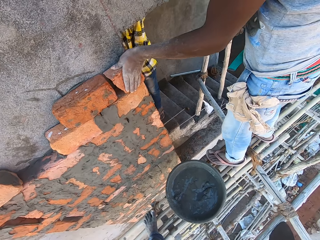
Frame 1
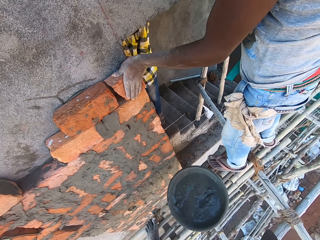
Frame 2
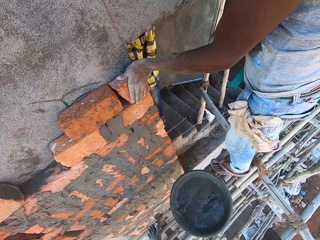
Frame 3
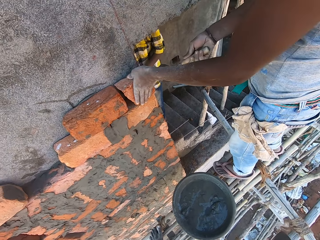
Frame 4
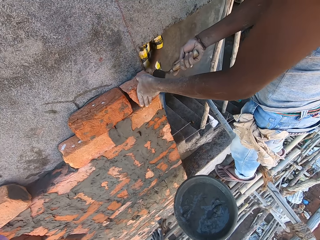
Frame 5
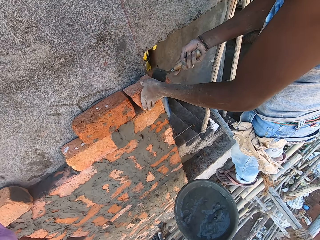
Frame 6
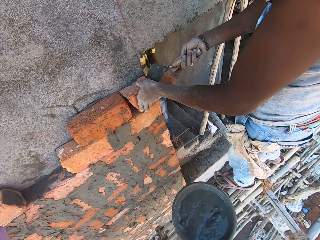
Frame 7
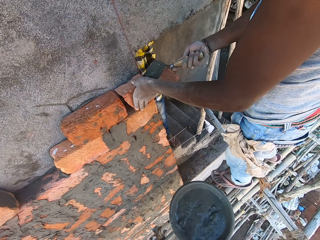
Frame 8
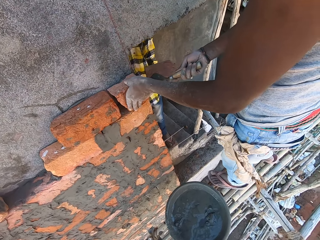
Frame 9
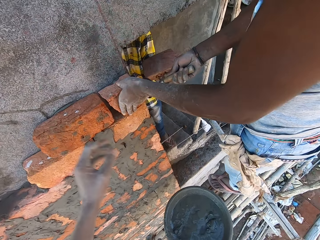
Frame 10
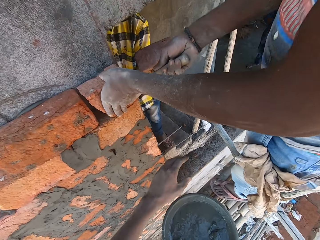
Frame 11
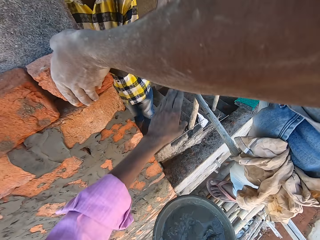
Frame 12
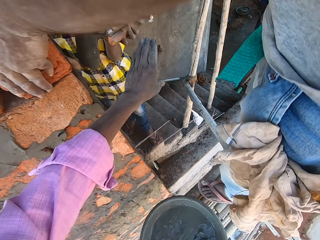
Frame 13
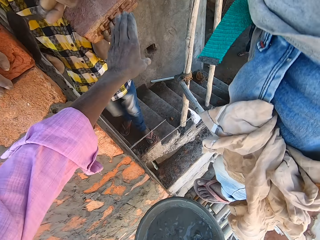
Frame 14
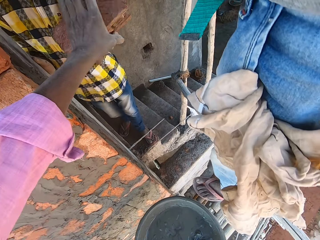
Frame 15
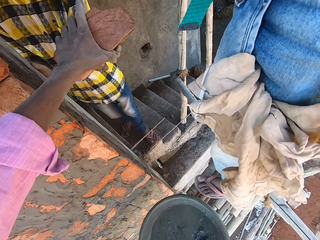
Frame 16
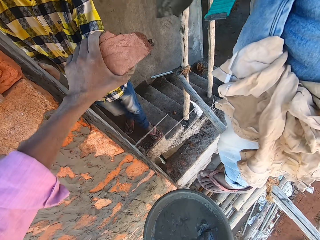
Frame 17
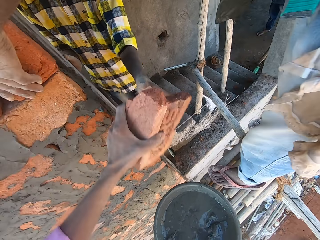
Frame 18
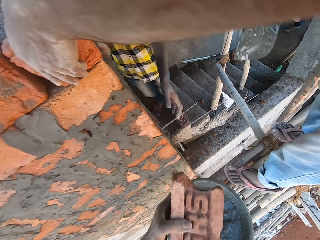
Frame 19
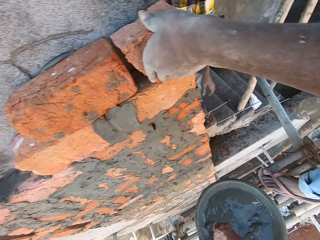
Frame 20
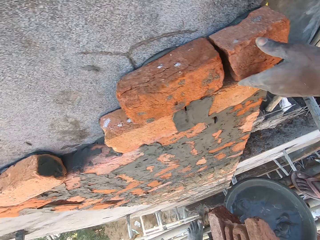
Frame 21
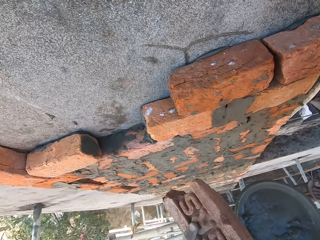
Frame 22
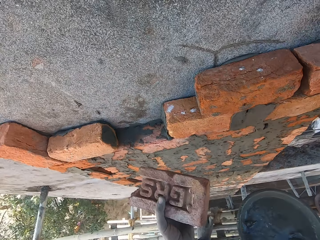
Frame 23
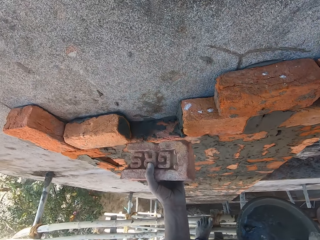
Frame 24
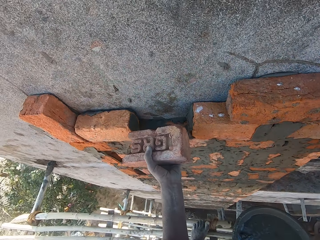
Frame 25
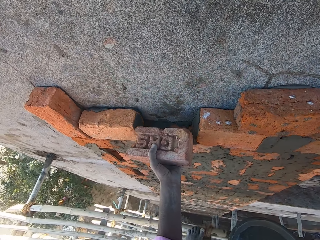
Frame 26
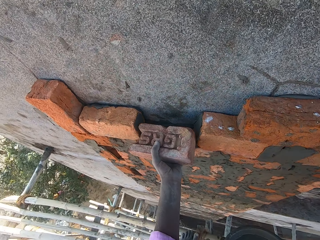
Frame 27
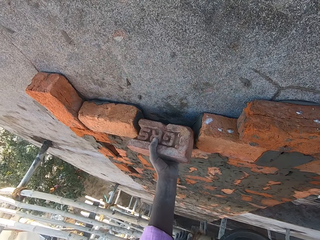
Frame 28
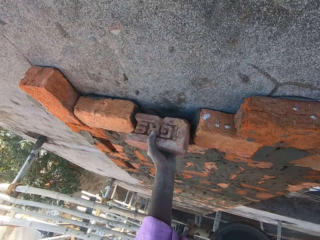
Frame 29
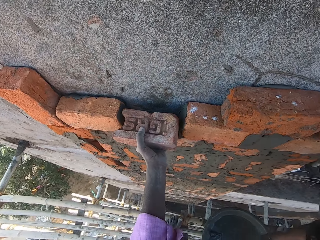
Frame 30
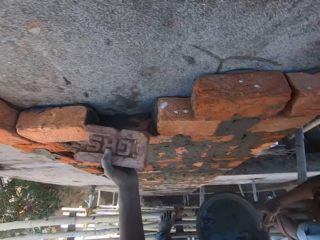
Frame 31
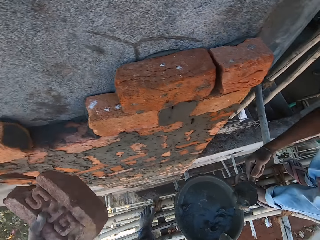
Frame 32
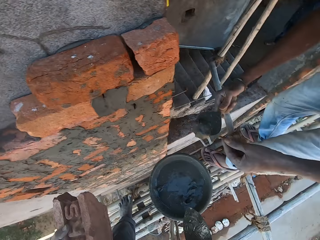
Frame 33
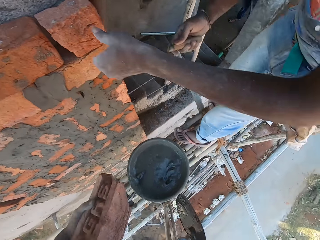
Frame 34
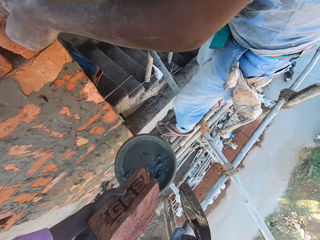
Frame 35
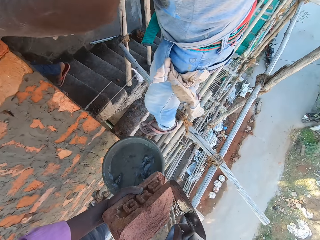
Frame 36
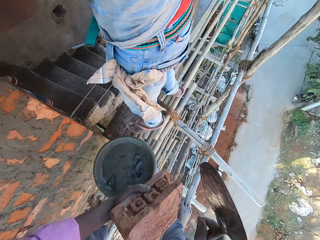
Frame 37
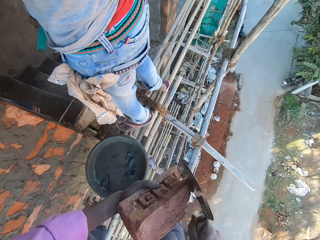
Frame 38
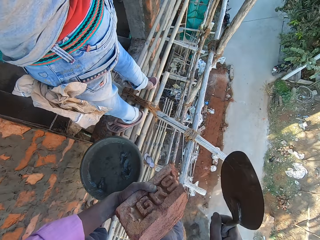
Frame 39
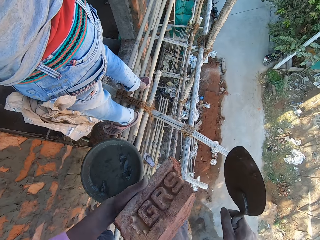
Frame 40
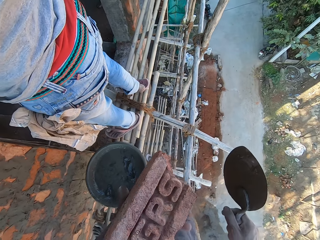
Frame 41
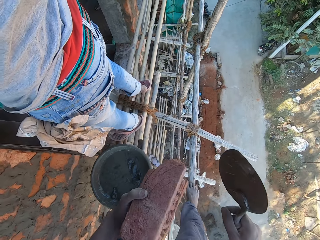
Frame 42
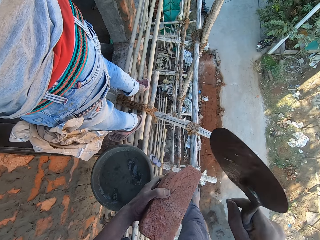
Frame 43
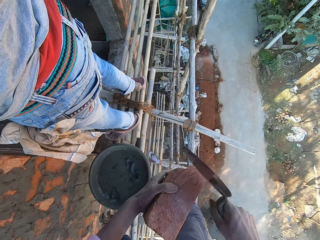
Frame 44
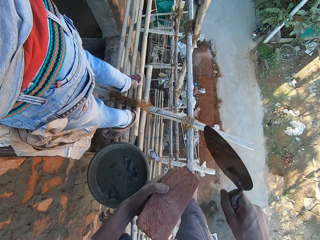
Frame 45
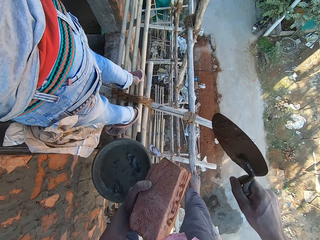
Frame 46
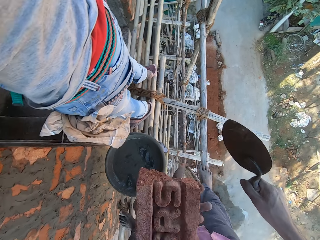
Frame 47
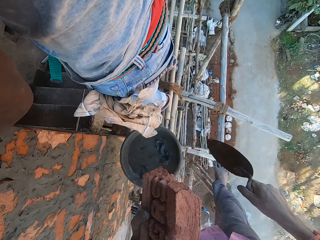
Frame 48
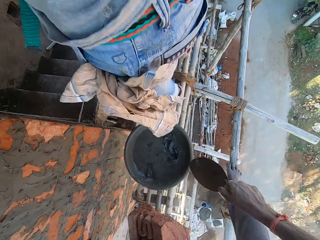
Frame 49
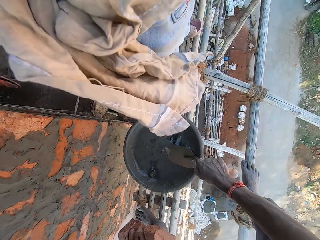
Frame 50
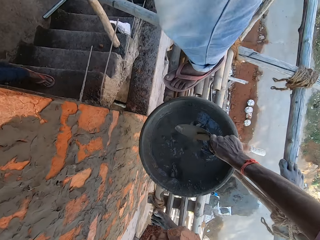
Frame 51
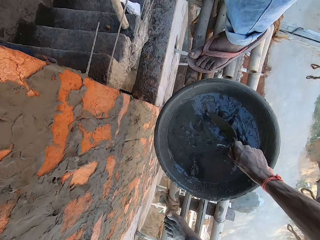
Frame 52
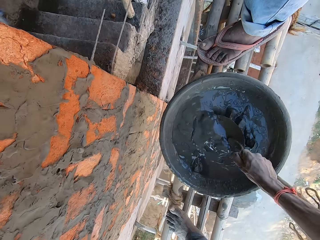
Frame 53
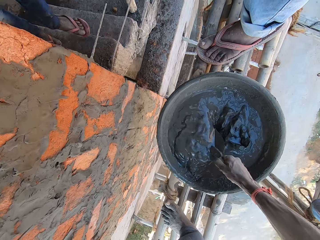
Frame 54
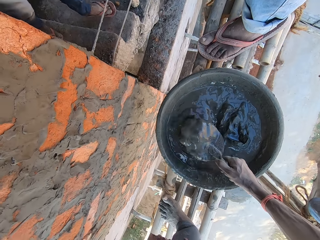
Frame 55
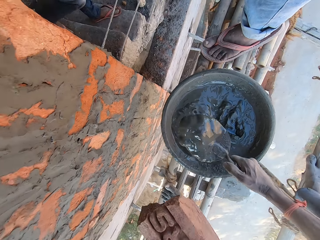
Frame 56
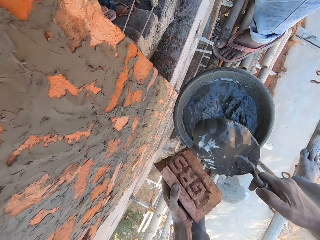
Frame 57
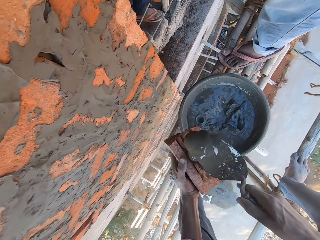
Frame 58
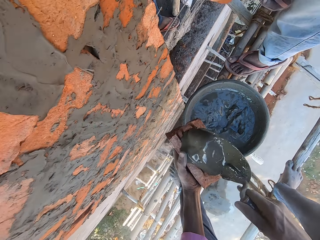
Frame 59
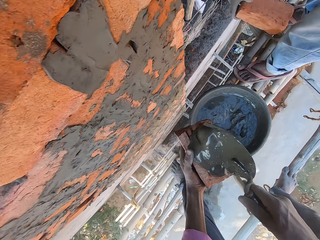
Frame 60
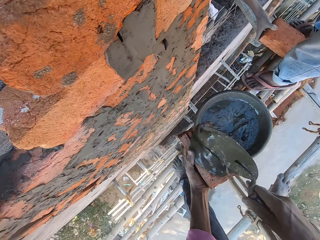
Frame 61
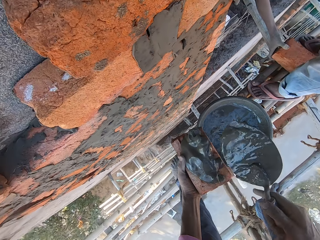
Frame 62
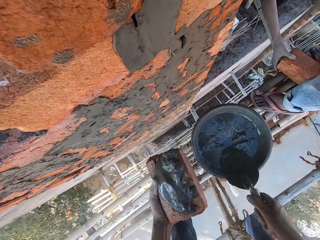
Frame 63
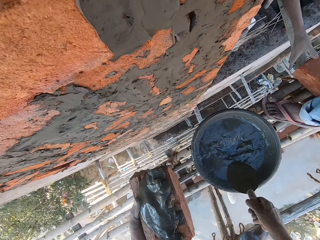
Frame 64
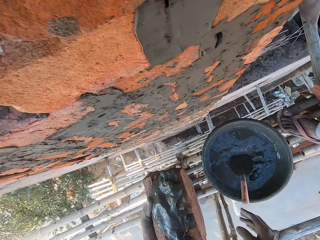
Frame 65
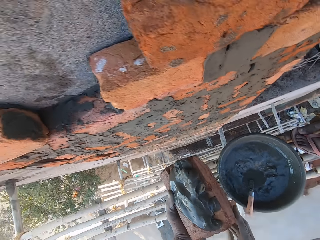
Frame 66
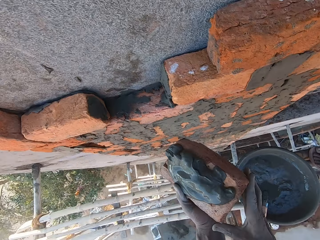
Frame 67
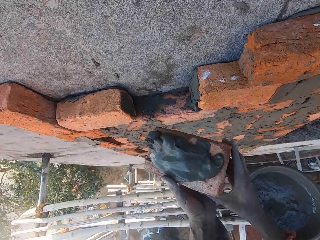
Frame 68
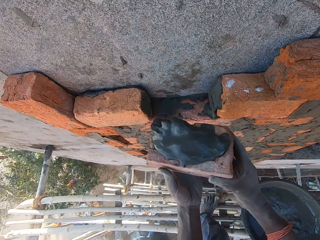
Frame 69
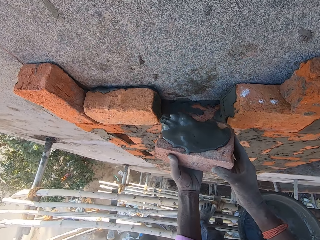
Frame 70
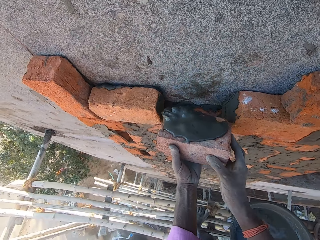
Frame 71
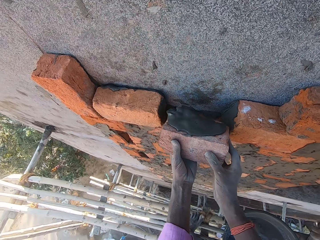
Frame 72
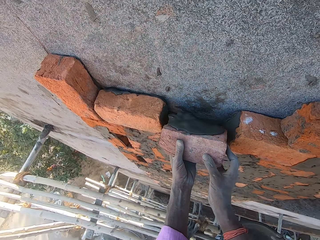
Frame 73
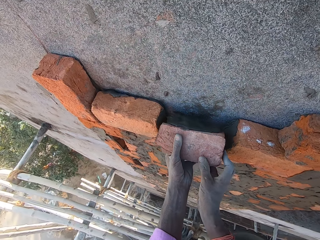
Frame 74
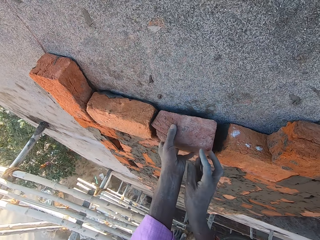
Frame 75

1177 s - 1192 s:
The man plasters the brick on the wall with mixed cement with the trowel in his right hand. The camera wearer stretches his hand. Another man passes a brick to the camera wearer with his left hand. The camera wearer collects the brick from the other man with his left hand. He places the brick towards the wall. He hits the brick in his left hand with the trowel in his right hand. He holds the brick. He scoops some mixed cement from the head pan on the bamboo woods with the trowel in his right hand. He pours the mixed cement on the brick in his left hand with the trowel in his right hand. The other man puts a brick on the bamboo woods with his right hand. The camera wearer drops the trowel in the head pan on the bamboo woods with his right hand. He holds the brick with both hands. He plasters the brick on the wall with both hands.

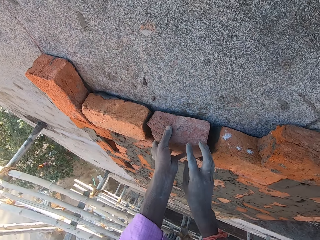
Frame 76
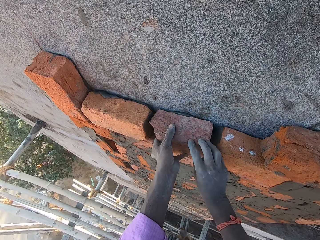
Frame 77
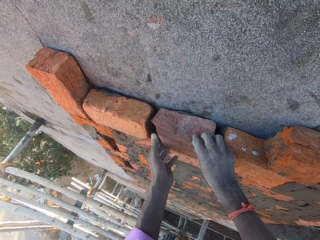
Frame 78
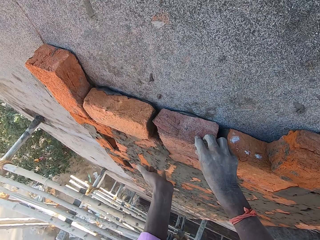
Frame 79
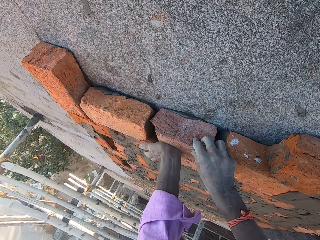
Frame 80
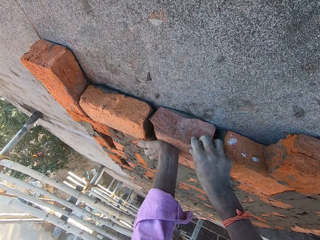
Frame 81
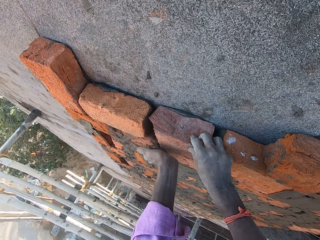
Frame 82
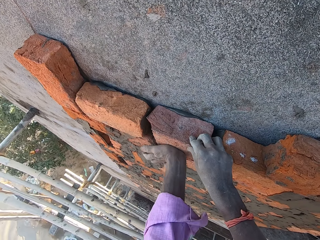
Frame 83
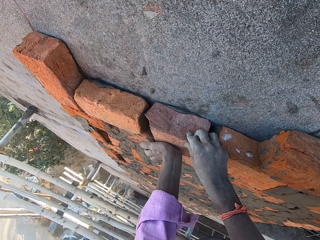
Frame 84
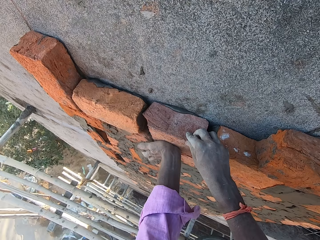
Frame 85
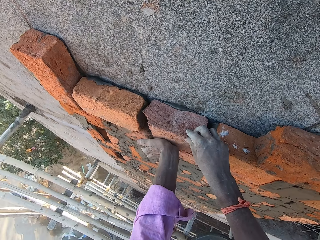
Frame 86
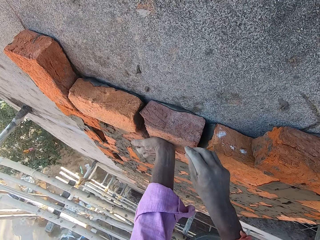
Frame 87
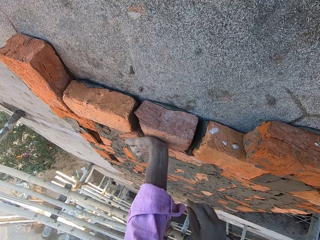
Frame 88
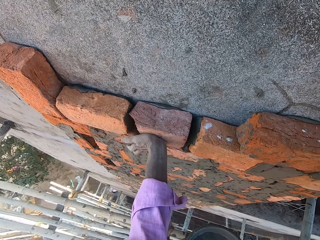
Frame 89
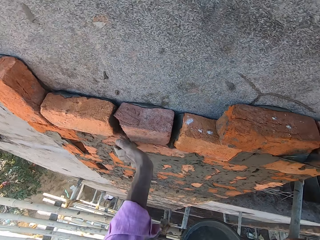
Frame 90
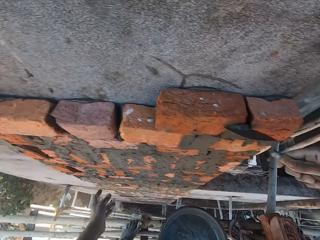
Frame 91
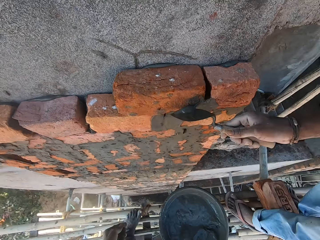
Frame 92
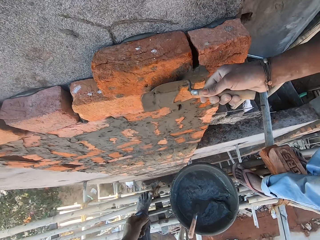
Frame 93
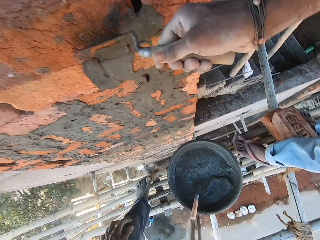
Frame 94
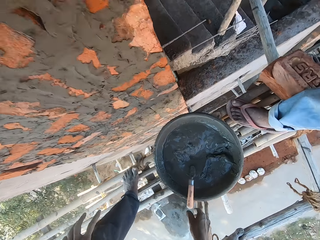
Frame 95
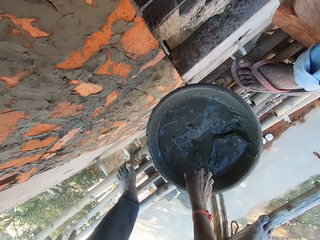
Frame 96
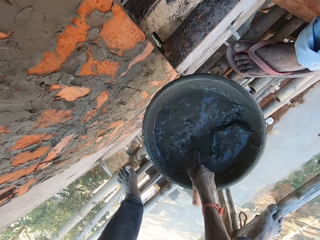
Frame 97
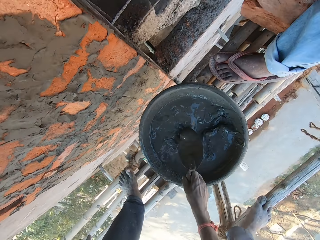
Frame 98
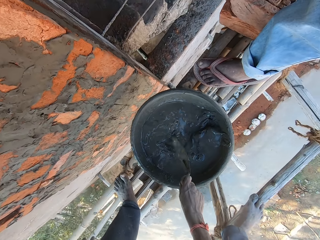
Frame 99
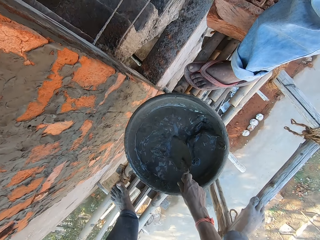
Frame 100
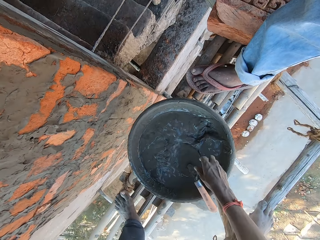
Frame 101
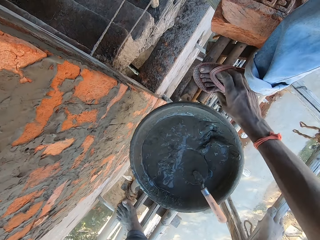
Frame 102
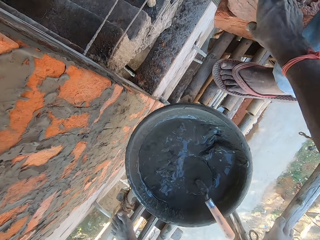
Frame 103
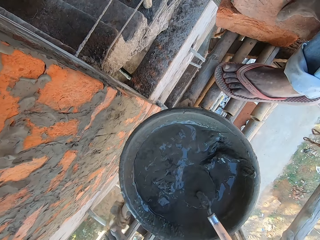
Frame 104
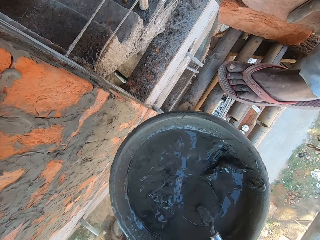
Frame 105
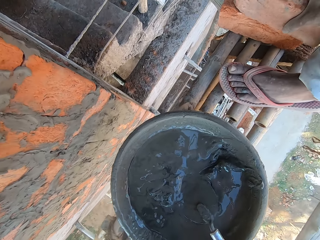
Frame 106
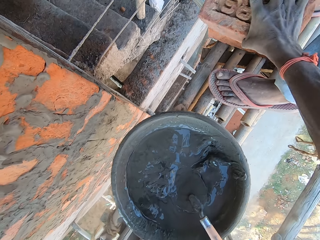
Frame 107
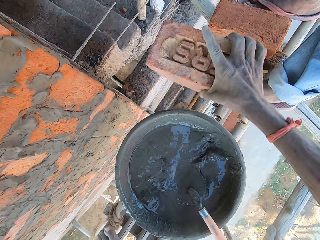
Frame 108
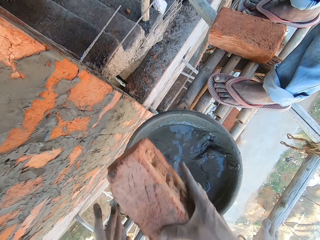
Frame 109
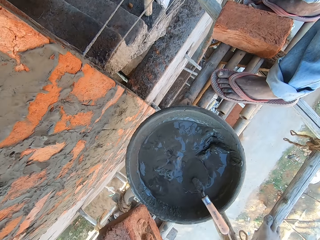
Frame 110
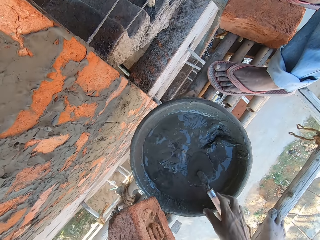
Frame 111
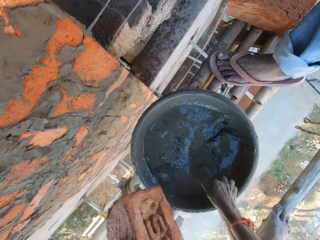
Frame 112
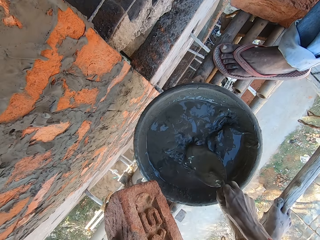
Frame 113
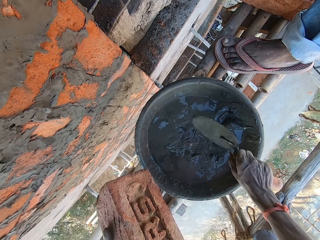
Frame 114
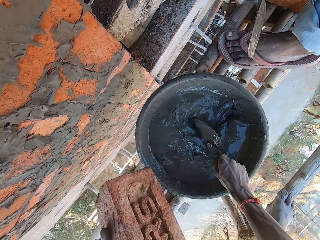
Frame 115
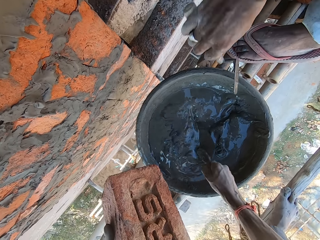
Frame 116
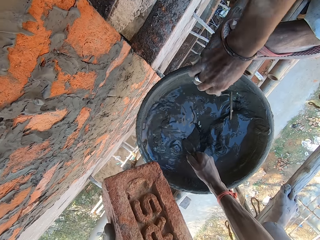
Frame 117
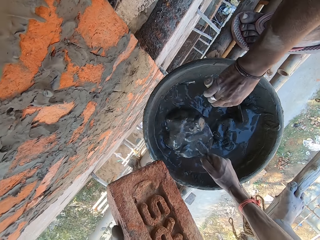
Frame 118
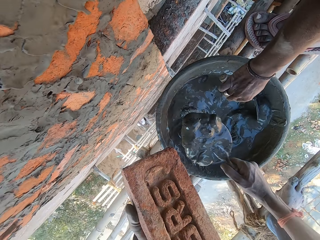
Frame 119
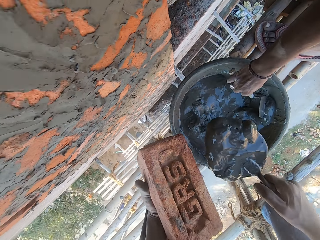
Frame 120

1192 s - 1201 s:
The camera wearer hits the brick on the wall with his left hand. The man plasters the brick on the wall with mixed cement with the trowel in his right hand. The camera wearer picks up the trowel in the head pan on the bamboo woods with his right hand. He drops the trowel in the head pan on the bamboo woods with his right hand. He picks up a brick on a brick on the bamboo woods with his right hand. He passes the brick to his left hand. He picks up the trowel in the head pan on the bamboo woods with his right hand. He scoops some mixed cement from the head pan on the bamboo woods with the trowel in his right hand. The man scoops some mixed cement from the head pan on the bamboo woods with the trowel in his right hand.
